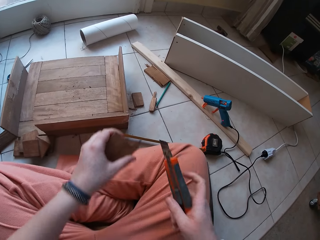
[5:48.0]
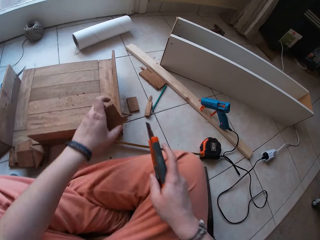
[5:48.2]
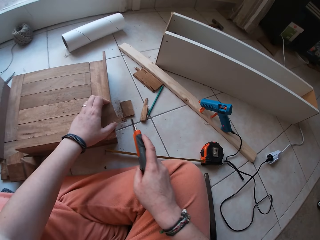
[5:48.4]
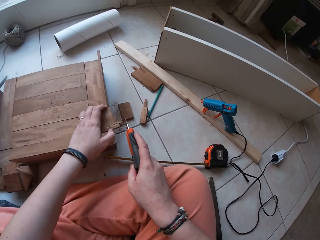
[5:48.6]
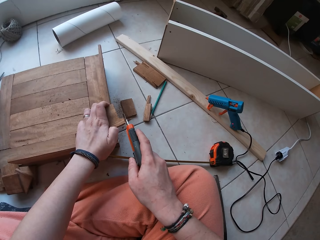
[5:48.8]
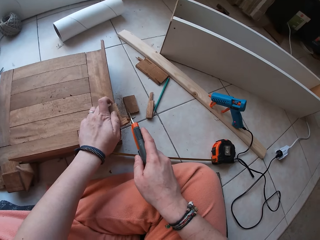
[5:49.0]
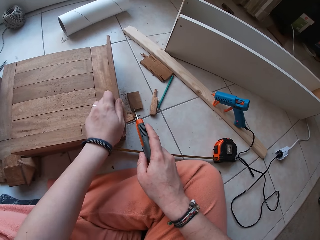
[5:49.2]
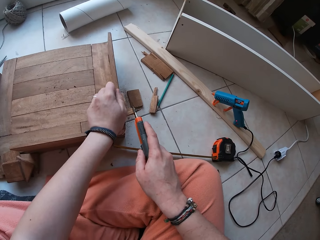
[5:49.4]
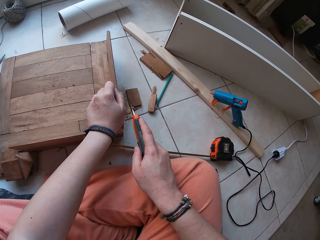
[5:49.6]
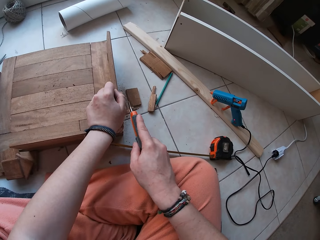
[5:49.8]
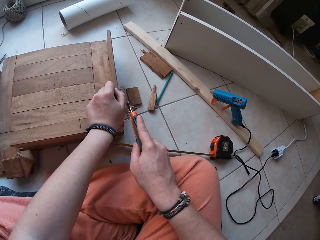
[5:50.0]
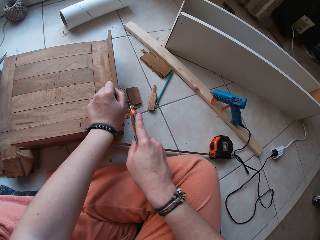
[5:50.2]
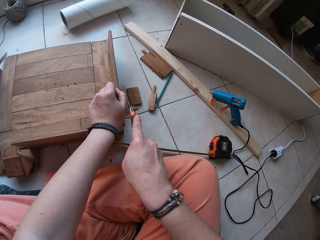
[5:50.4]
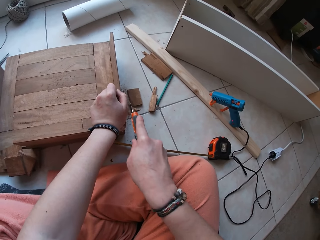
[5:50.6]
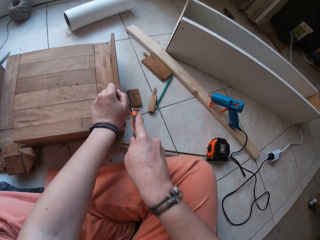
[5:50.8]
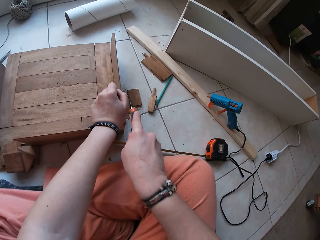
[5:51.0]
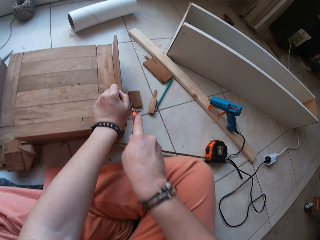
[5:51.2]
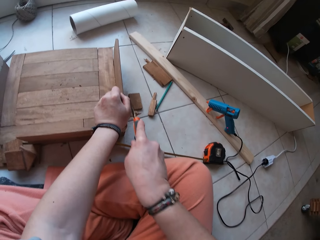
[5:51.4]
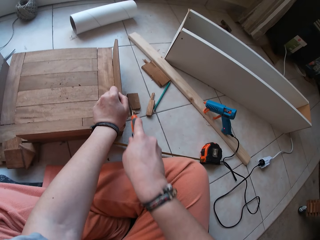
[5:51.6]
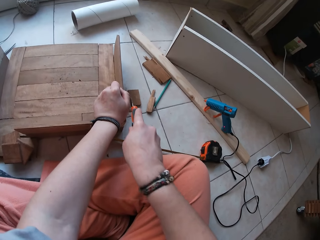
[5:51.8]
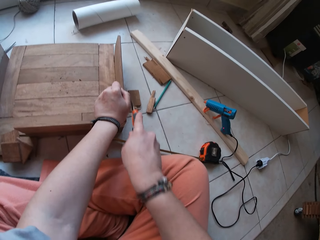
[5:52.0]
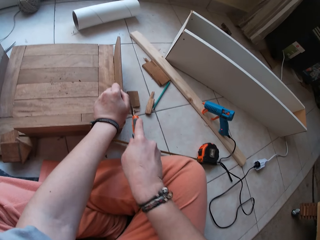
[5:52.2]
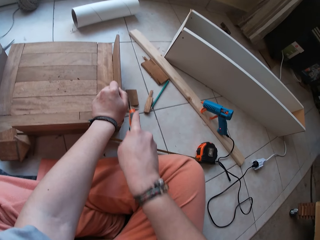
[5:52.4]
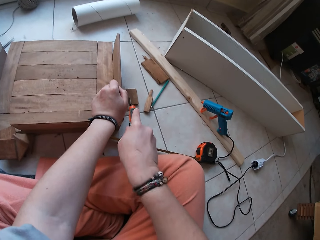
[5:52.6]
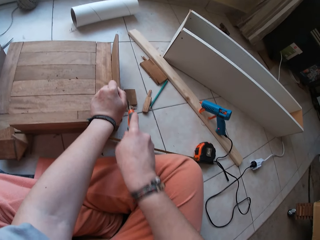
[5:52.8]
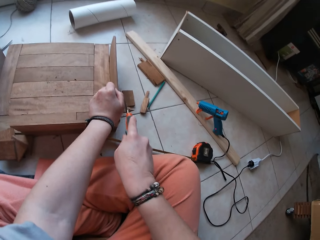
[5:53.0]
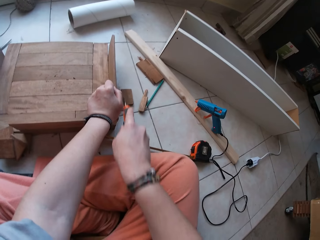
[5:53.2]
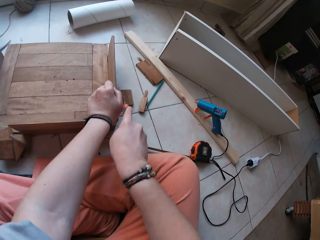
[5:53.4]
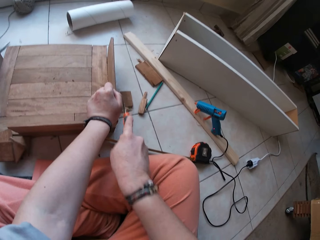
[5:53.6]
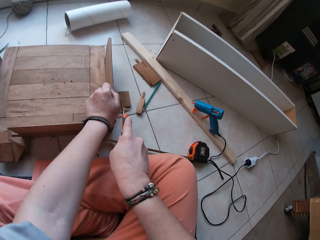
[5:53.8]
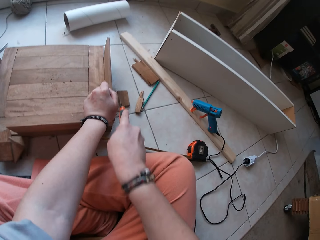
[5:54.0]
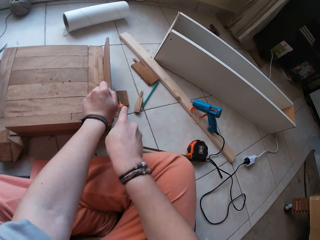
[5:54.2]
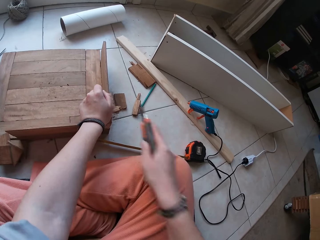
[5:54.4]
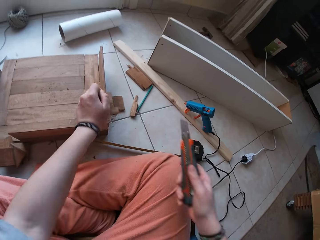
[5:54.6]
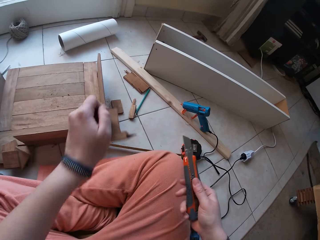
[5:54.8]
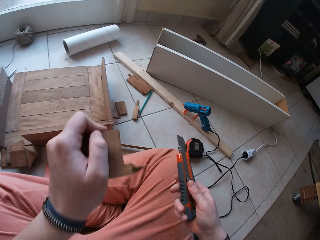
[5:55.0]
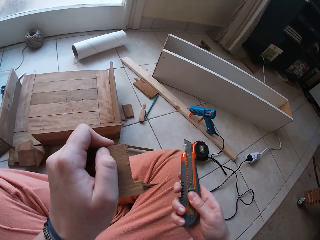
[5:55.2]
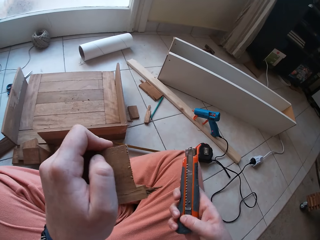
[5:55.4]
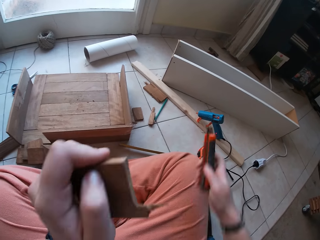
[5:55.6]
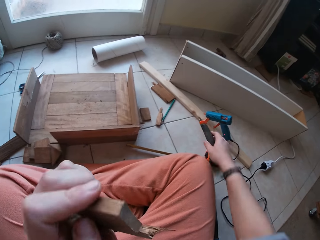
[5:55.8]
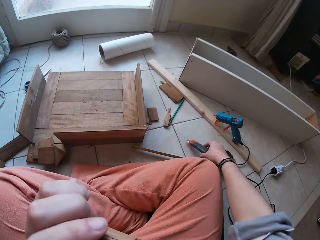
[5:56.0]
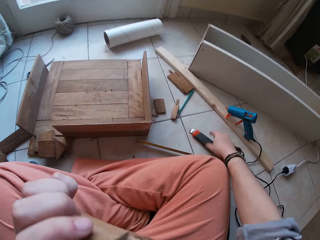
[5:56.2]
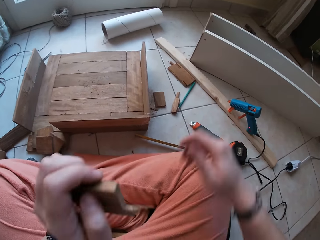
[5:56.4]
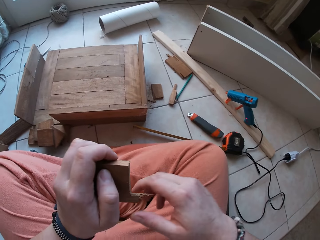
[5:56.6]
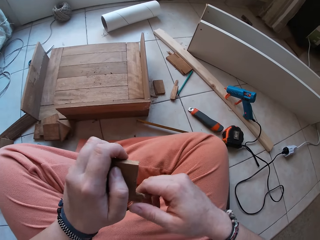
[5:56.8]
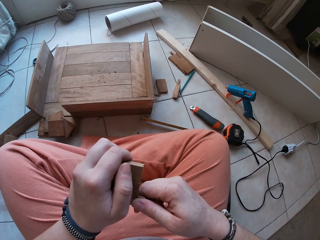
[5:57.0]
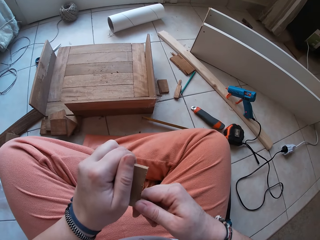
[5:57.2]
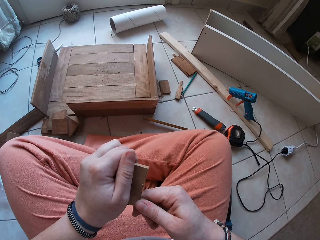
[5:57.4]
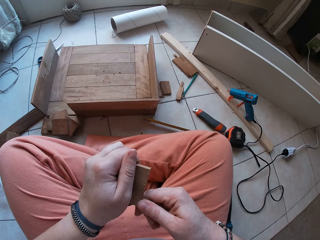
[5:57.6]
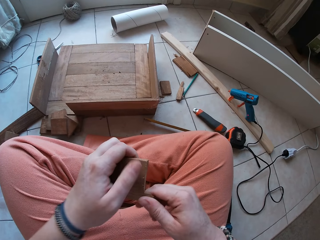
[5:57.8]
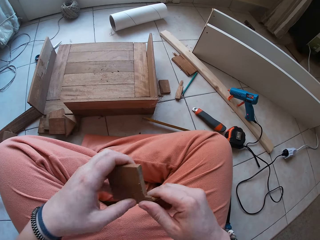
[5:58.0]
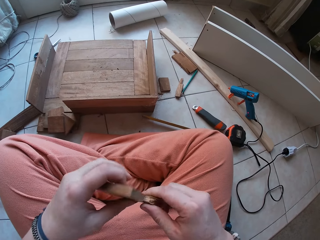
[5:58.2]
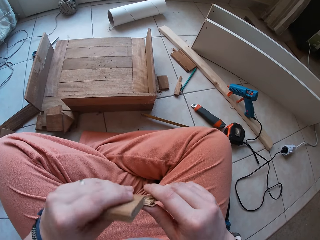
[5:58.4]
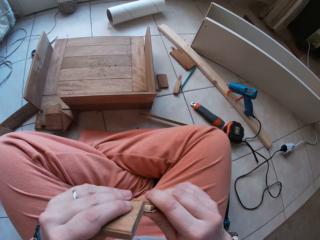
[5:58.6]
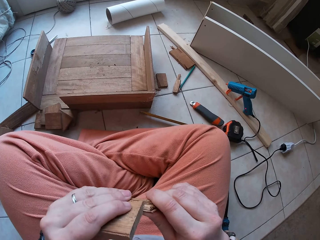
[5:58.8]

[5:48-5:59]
The camera wearer puts the wood down. He adjusts the wood and cuts the wood with a knife. He moves the utility knife away and lifts the wood. He drops the utility knife on the ground with his right hand. He breaks the wood. He holds a part of the wood with his right hand. He turns the wood.

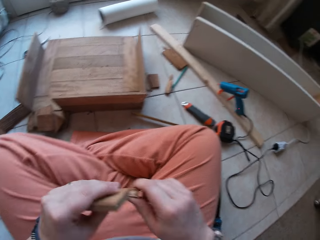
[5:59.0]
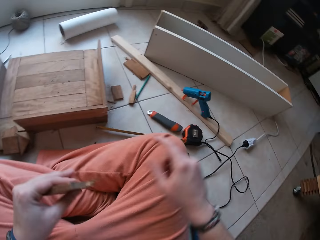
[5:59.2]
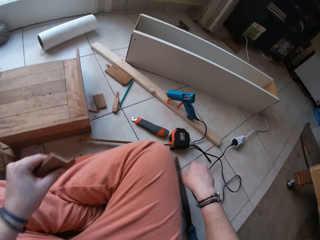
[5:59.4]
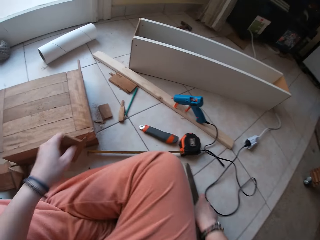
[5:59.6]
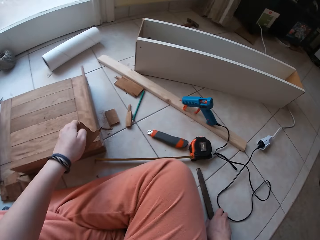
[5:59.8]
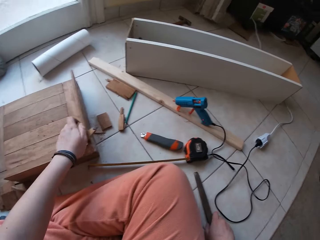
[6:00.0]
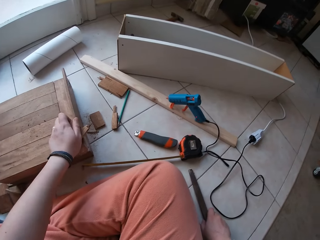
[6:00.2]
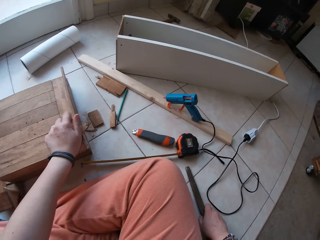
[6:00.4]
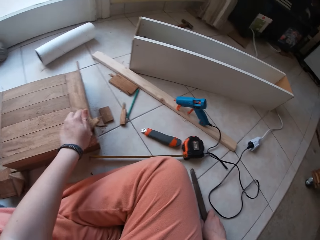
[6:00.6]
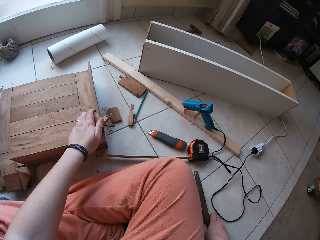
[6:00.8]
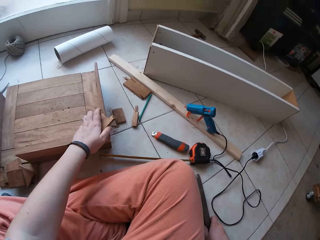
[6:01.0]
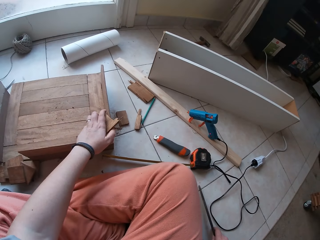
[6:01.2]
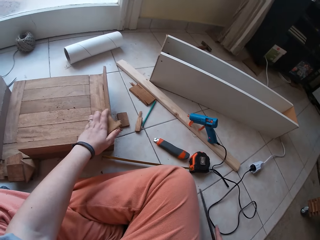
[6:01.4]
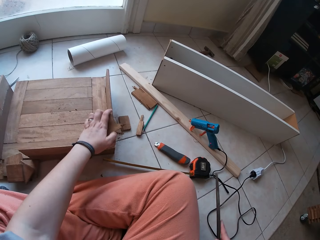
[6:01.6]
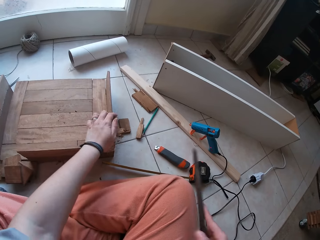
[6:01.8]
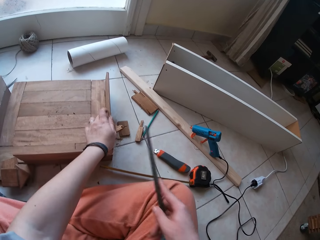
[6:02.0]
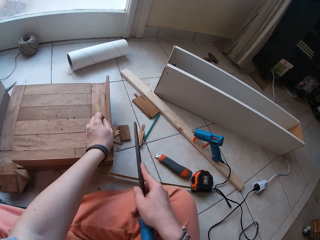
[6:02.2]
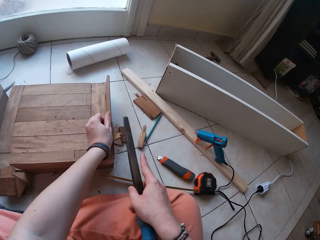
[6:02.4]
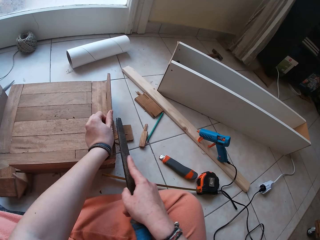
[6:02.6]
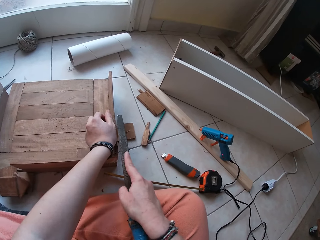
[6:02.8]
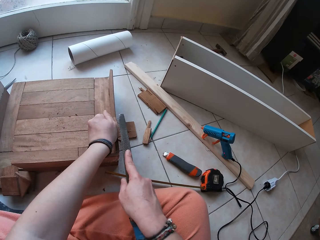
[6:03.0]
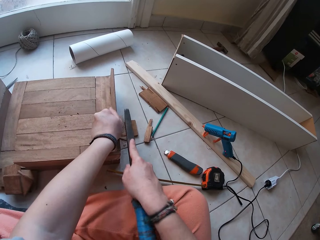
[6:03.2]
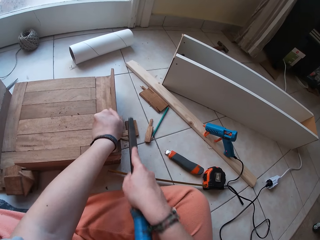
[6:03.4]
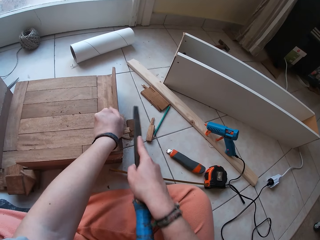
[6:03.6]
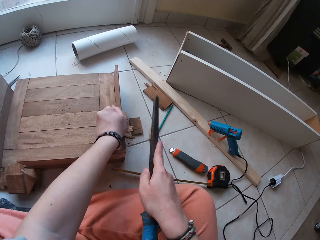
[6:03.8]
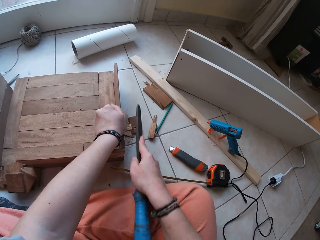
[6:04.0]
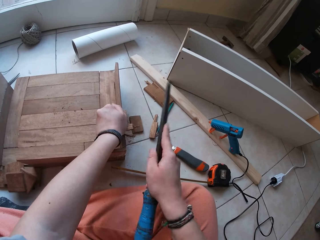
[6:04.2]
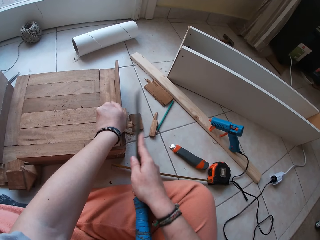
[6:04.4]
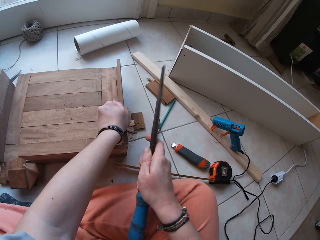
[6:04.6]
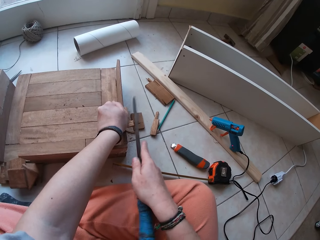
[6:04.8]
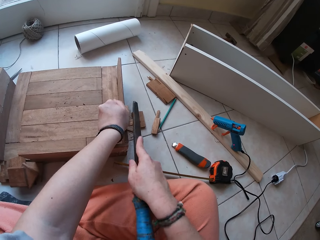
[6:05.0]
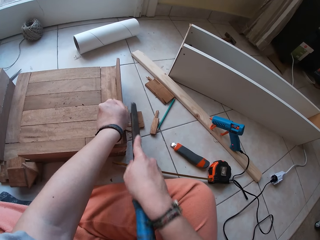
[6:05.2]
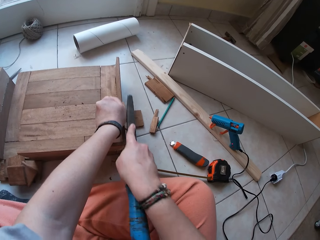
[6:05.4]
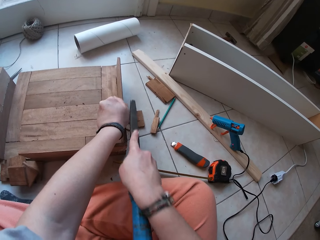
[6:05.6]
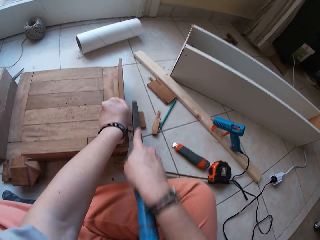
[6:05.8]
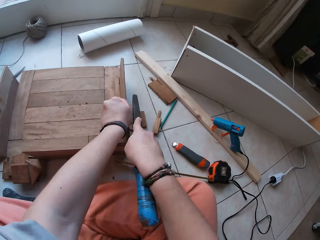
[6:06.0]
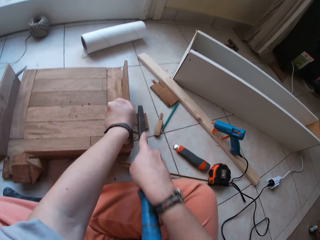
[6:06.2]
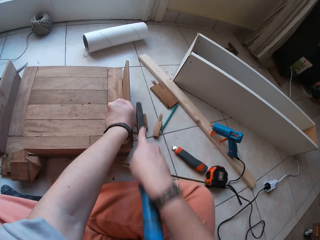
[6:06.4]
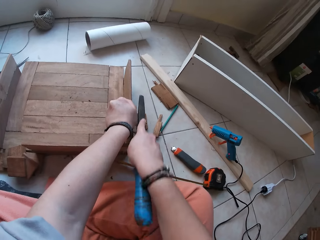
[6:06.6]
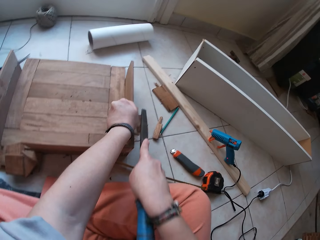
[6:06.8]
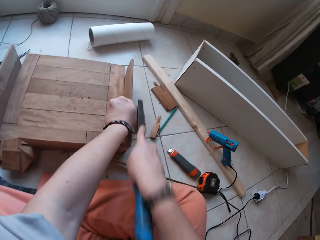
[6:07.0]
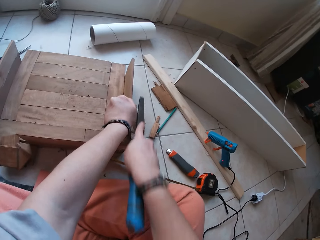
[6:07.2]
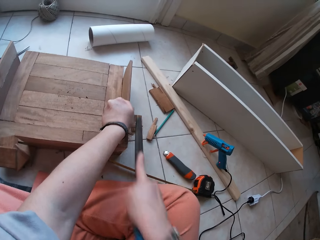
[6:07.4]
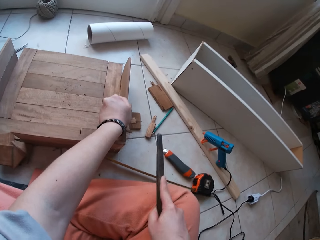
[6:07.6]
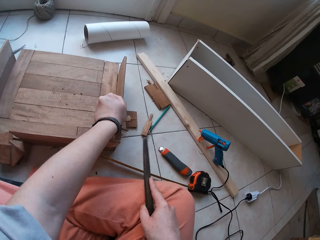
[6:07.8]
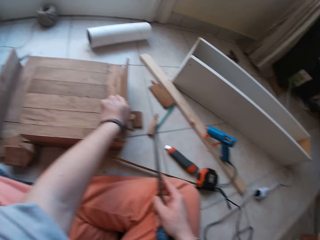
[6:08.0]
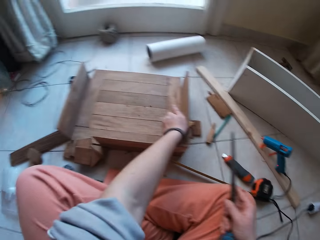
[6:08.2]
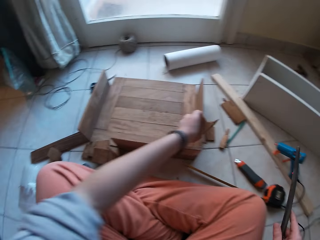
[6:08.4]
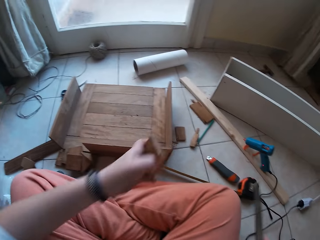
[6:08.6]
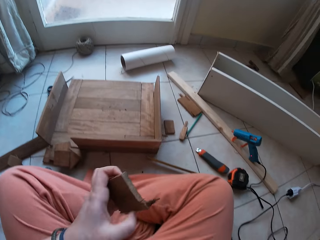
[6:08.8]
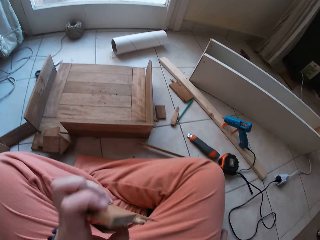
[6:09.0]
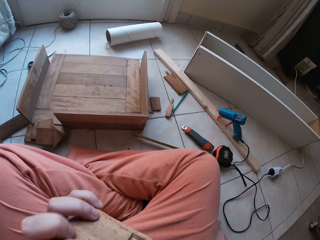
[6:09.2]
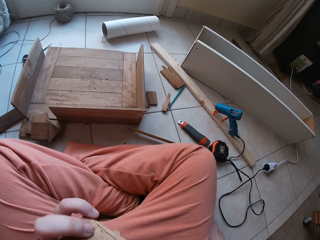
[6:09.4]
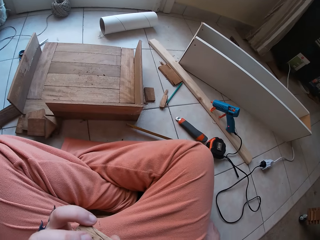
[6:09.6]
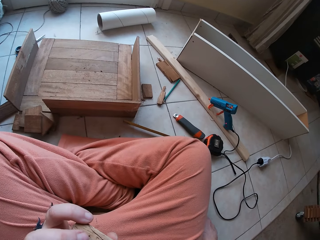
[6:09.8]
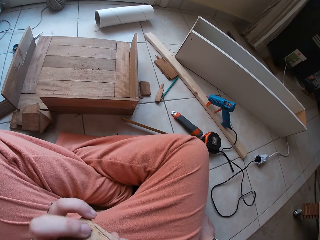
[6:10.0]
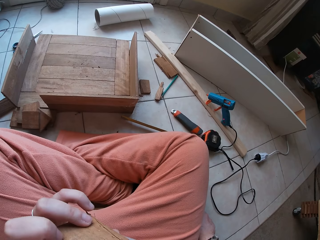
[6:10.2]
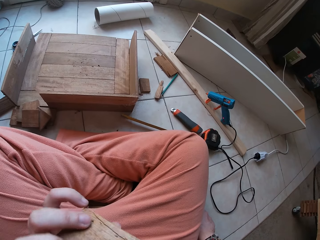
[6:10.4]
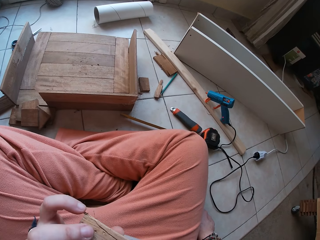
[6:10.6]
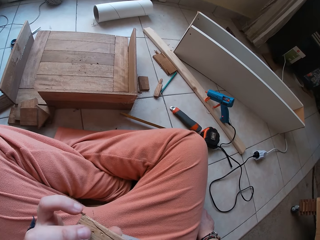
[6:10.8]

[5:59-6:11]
The camera wearer moves his hand away from the wood. He holds a file or wood smoother. He picks up the wood smoother from the ground. He puts the wood down, adjusts the wood, lifts the file and adjusts the wood. He places the file on the wood. He files the small wood with the wood smoother. He lifts the file. He files the wood repeatedly. He places the file on the wood and files the wood. He moves the file away from the wood and lifts the wood. He flips the wood with his left hand.
